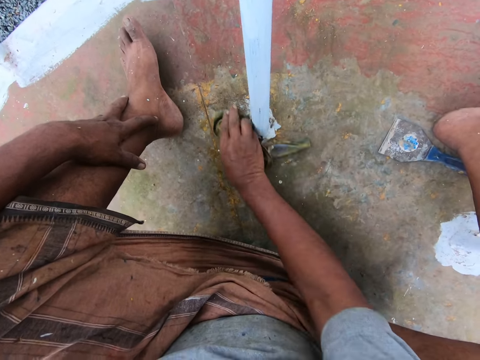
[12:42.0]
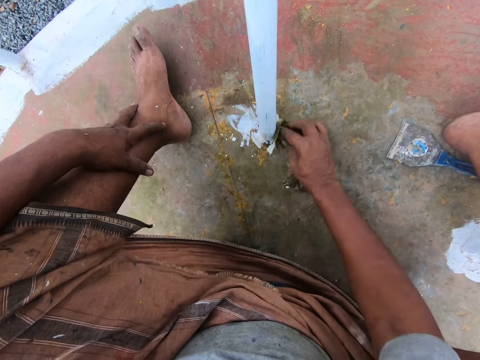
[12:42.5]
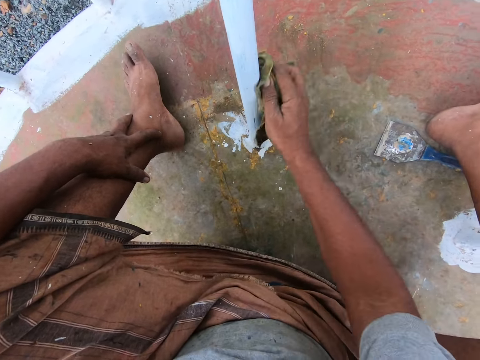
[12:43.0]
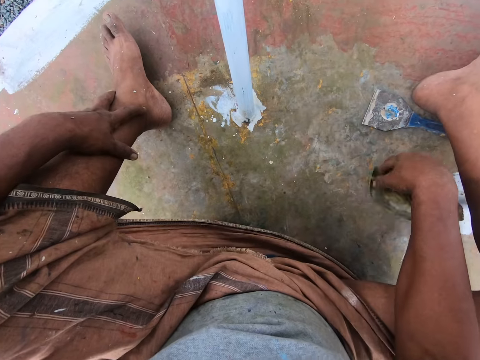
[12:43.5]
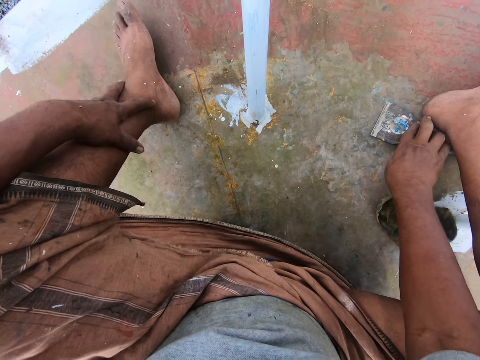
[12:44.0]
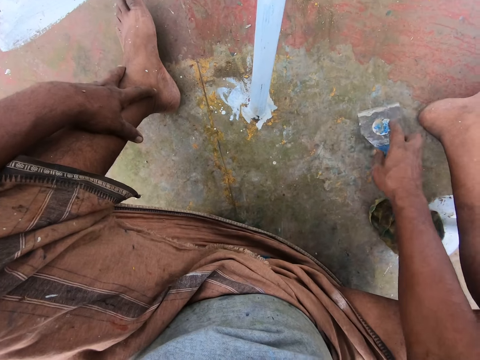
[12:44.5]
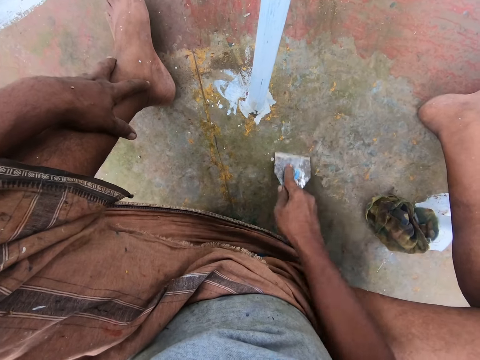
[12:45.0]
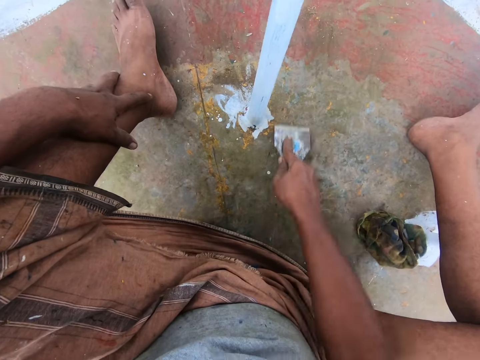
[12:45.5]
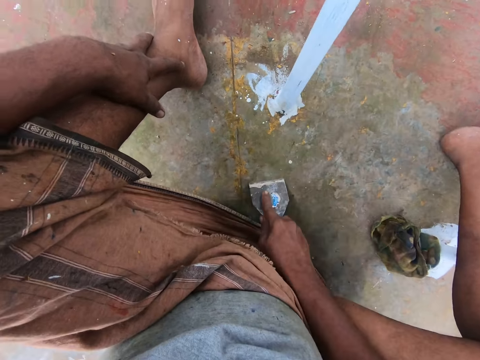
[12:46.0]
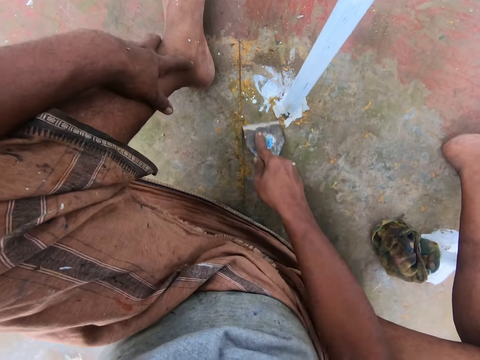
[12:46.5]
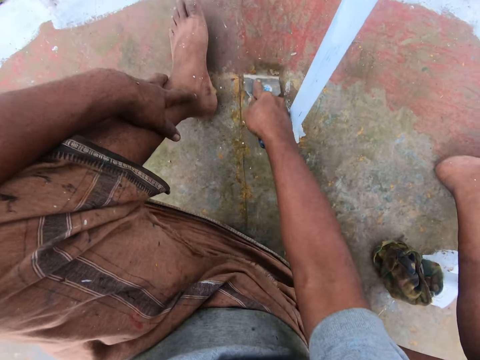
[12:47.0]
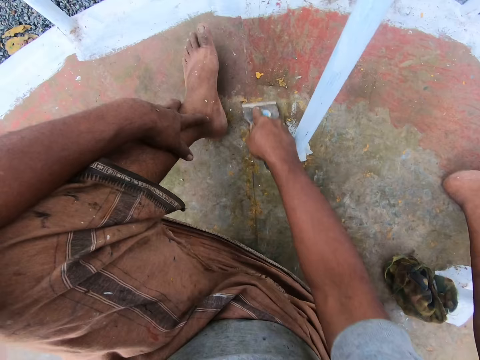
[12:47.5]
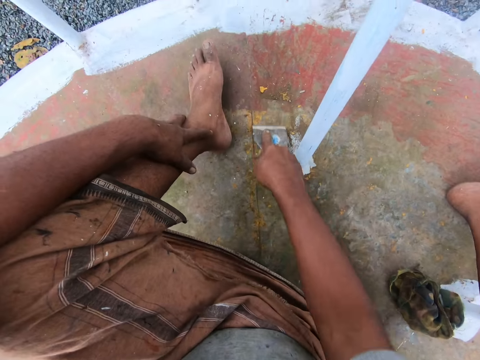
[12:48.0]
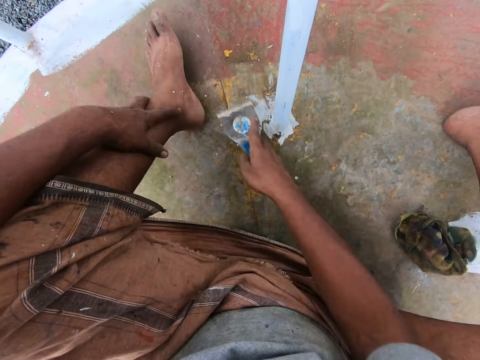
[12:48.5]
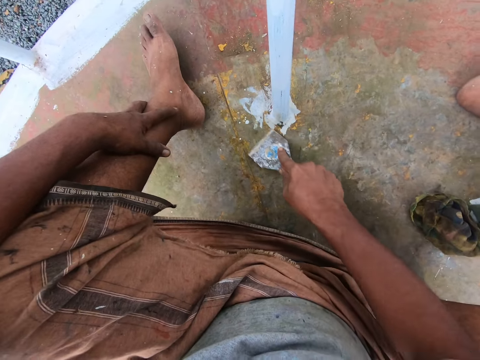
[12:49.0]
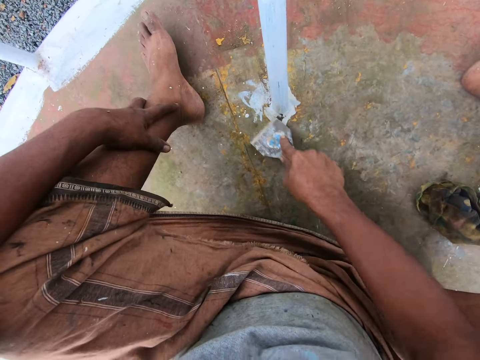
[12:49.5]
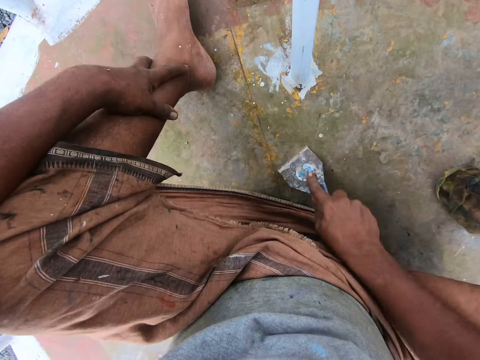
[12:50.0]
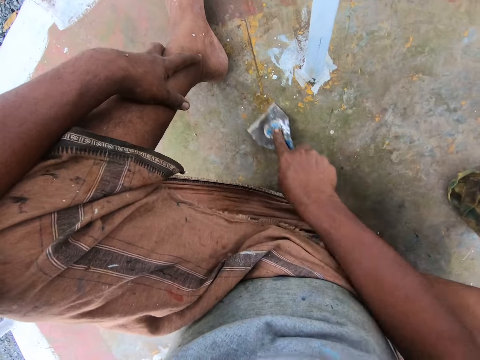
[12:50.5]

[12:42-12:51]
The camera wearer drops the rag on the playground roundabout with his right hand. He picks up the scraper from the playground roundabout with his right hand. He scrapes the surface of the playground roundabout with the scraper in his right hand.

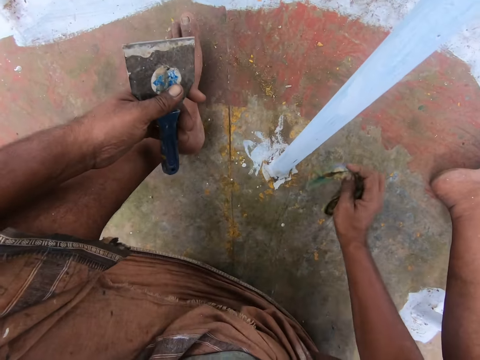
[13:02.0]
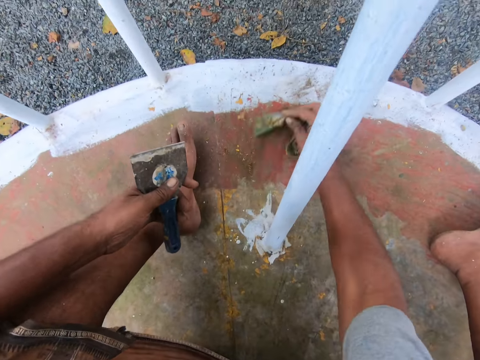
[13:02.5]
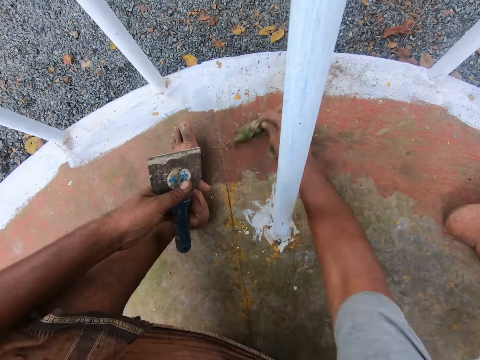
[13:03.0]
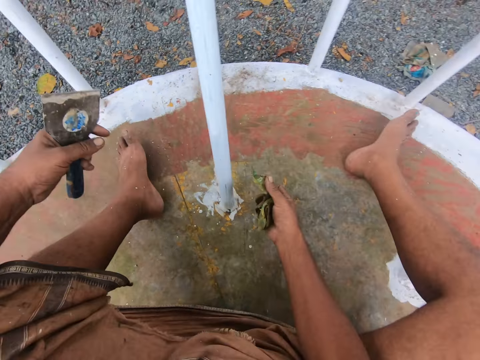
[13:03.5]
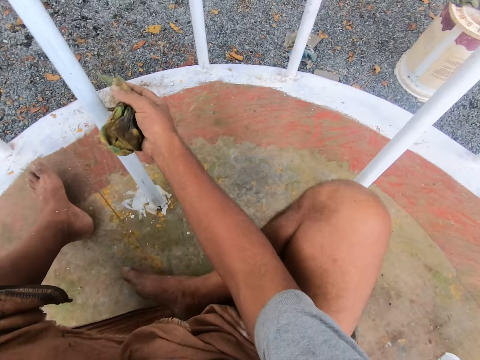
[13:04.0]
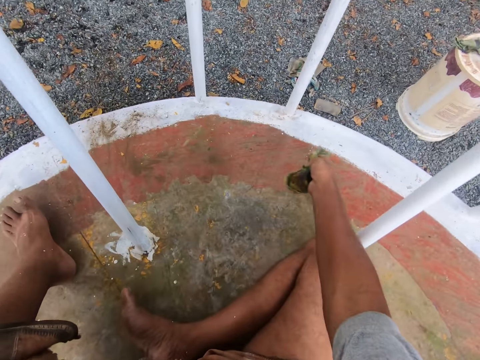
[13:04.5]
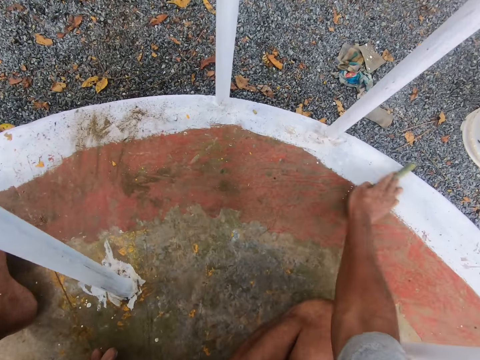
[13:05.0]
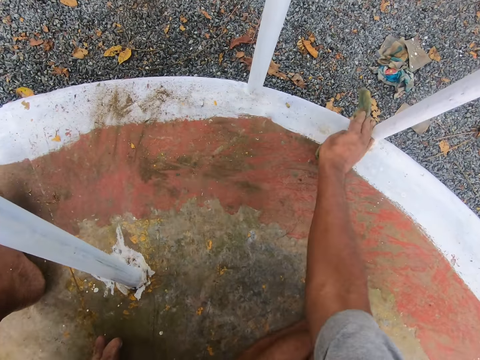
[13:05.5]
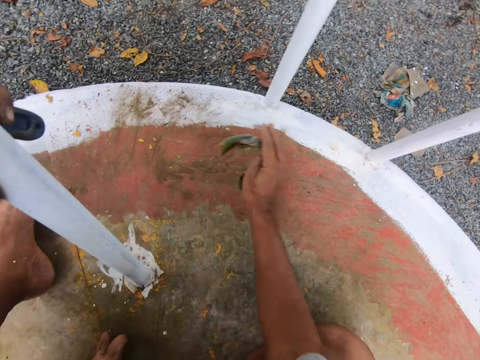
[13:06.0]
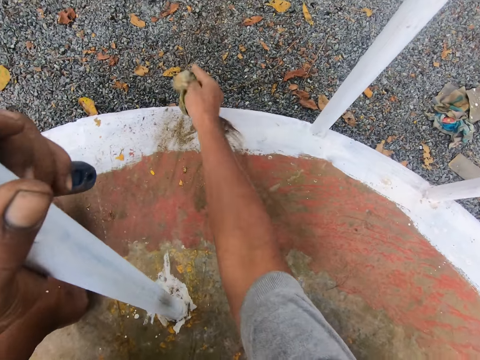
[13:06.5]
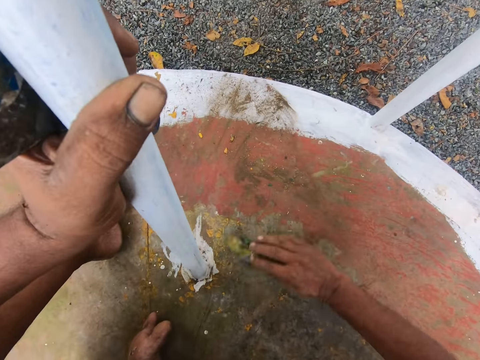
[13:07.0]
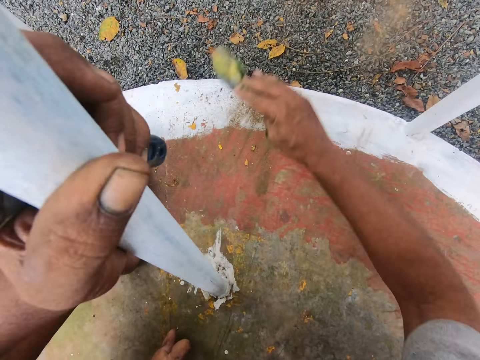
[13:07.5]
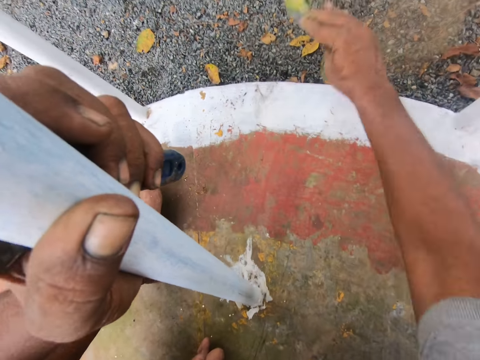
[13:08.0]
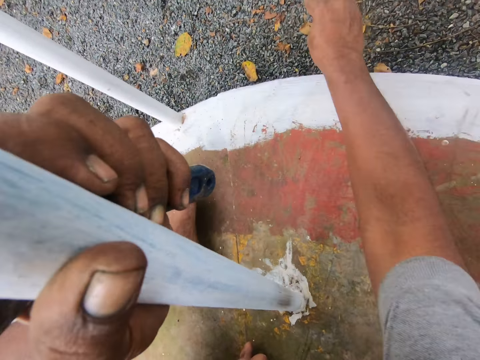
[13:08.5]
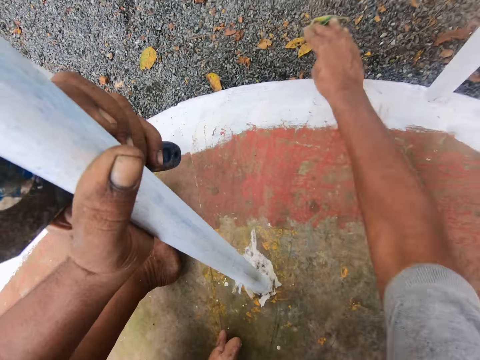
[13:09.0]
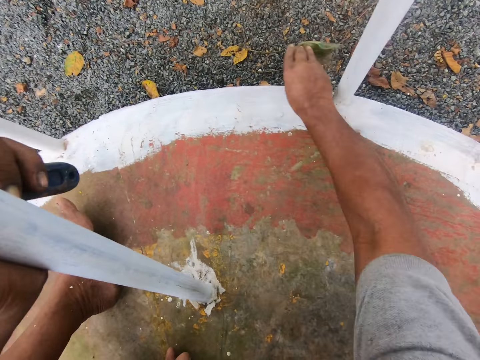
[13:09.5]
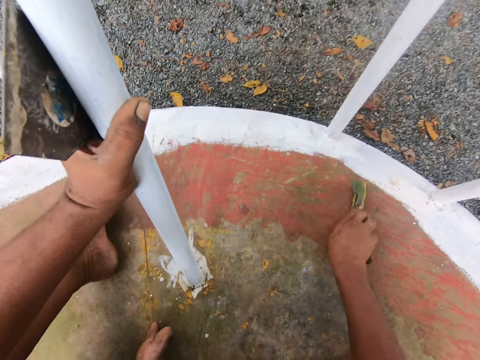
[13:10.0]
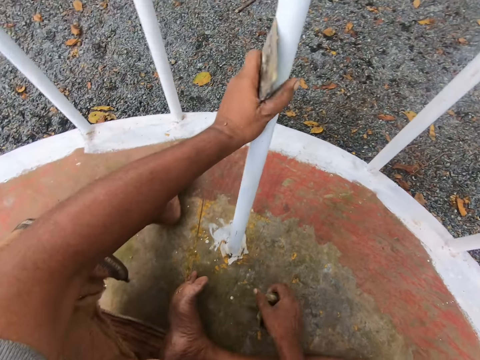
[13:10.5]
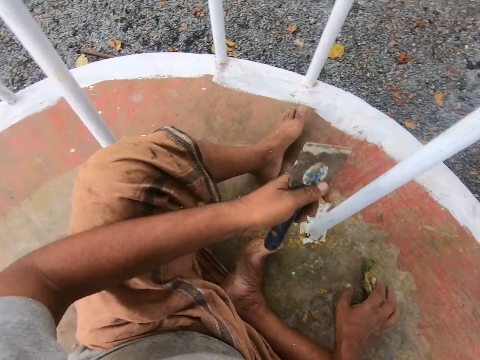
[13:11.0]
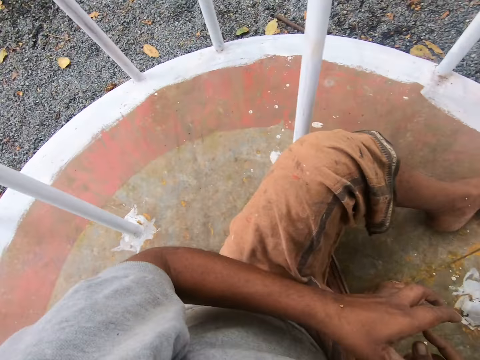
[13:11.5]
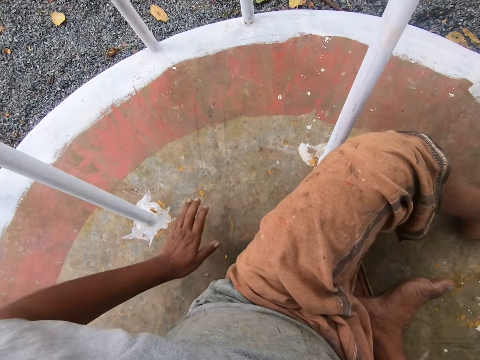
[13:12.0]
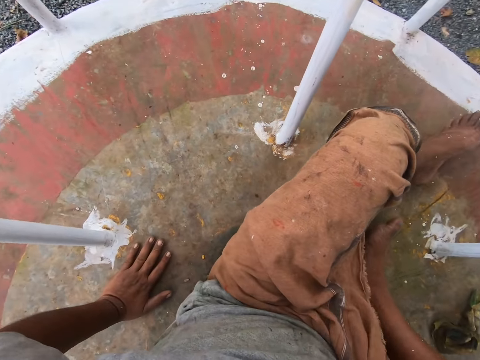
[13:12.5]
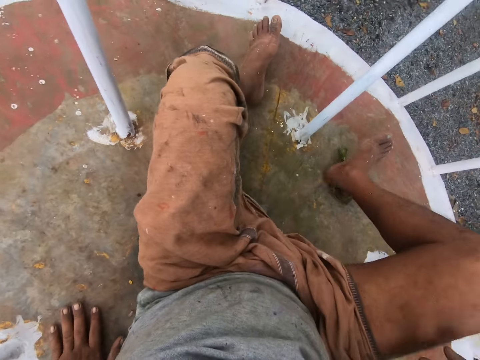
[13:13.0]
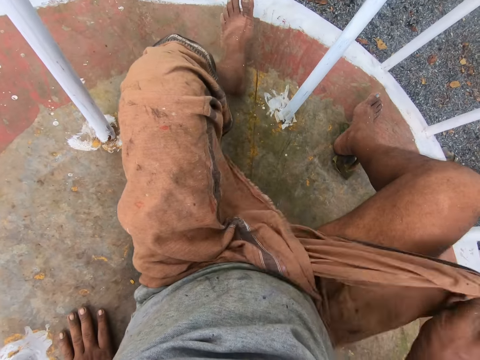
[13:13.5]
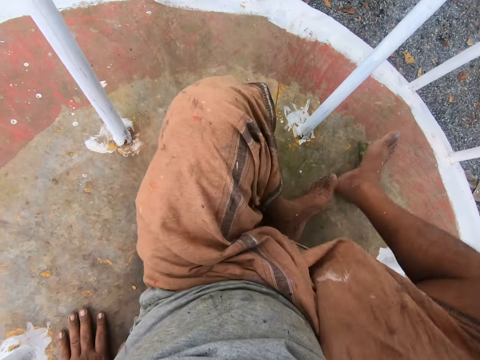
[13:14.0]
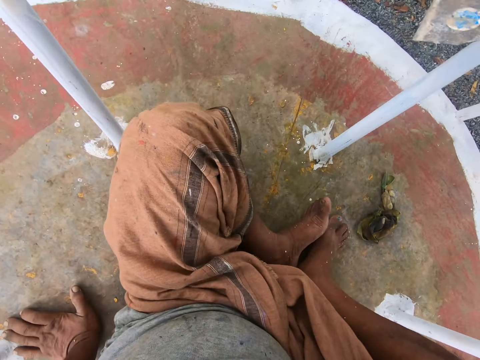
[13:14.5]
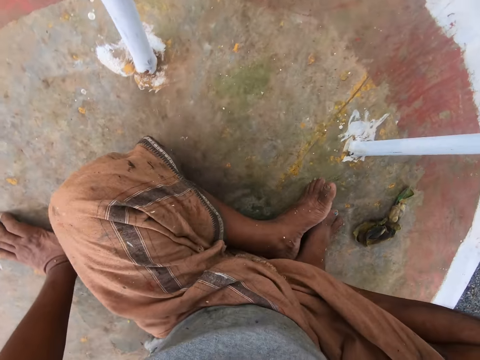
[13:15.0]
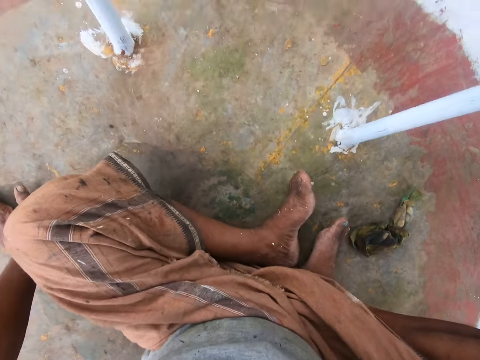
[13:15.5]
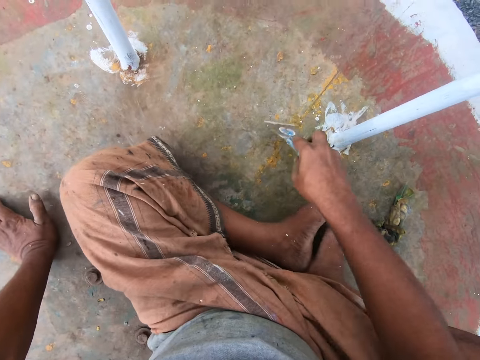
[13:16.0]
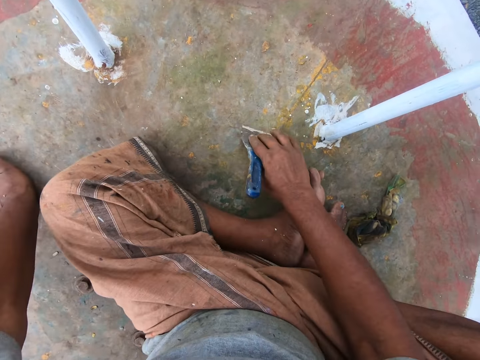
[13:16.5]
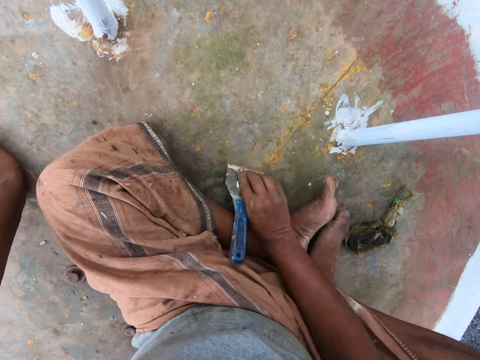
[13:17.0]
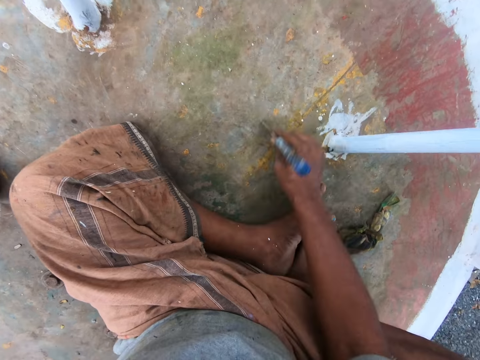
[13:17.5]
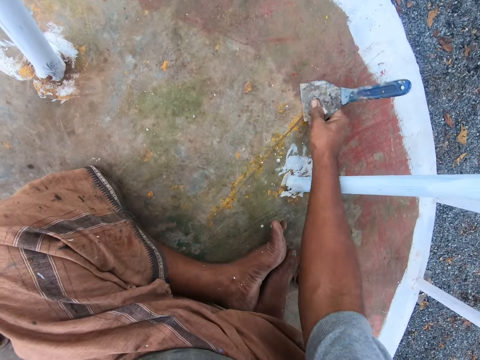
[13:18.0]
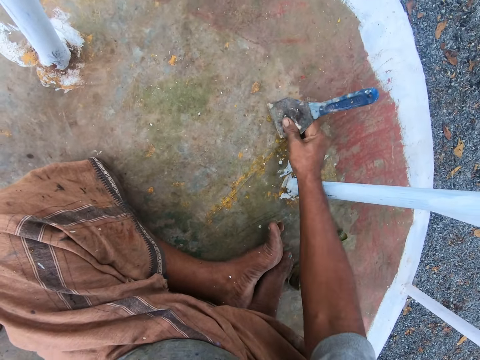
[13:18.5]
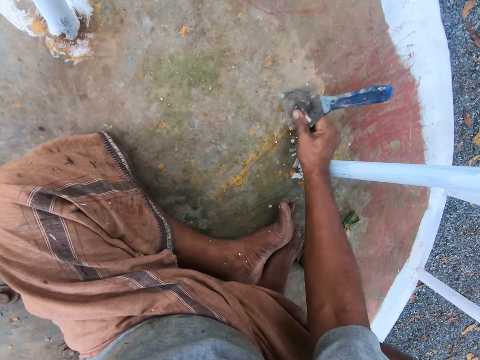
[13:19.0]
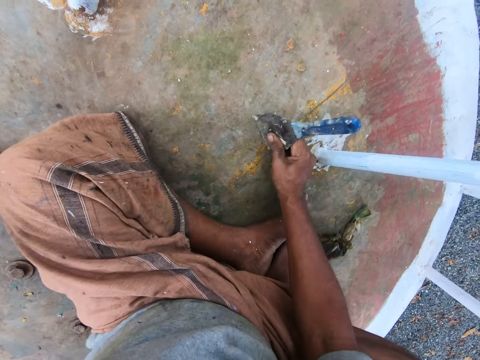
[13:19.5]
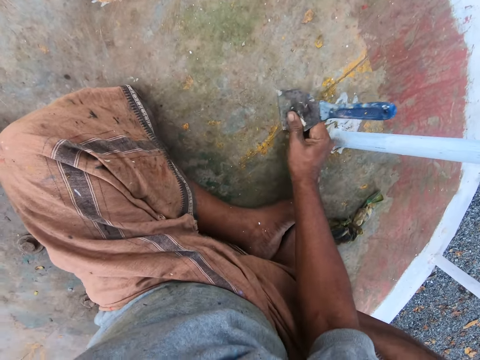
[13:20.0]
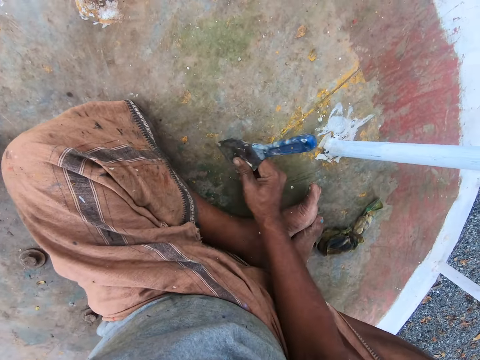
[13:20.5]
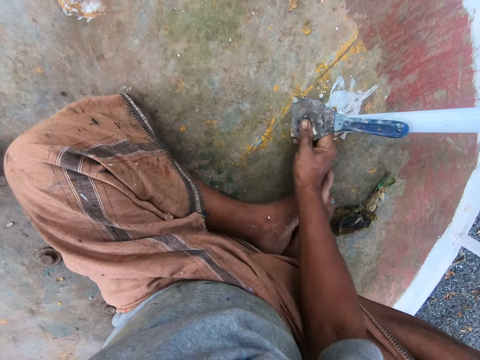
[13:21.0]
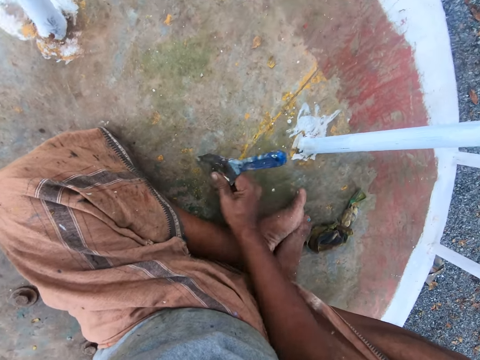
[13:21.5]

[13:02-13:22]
The camera wearer bends his knee. He wipes the swing with the piece of cloth. He lets go of the railing. He drops the rag on the playground roundabout with his right hand. He passes the scraper in his left hand to his right hand. He rests his left hand on the playground roundabout. He straightens his left leg. He adjusts his clothes with his right hand. He covers his leg with his cloth. He bends his knees. He adjusts his sitting position. He scrapes the surface of the playground roundabout with the scraper in his right hand.
